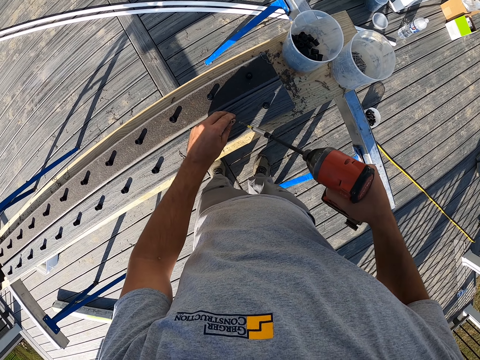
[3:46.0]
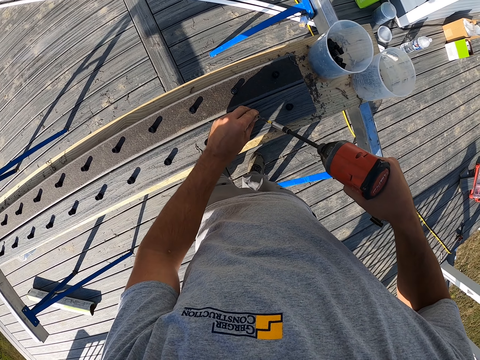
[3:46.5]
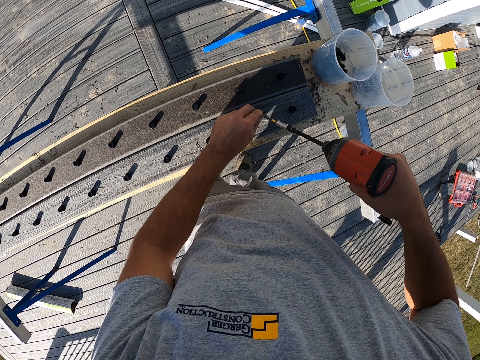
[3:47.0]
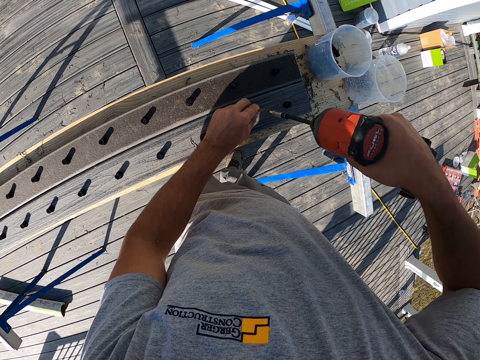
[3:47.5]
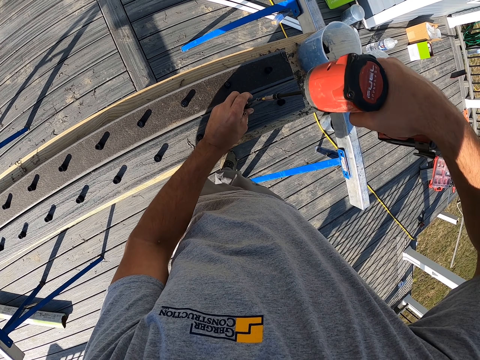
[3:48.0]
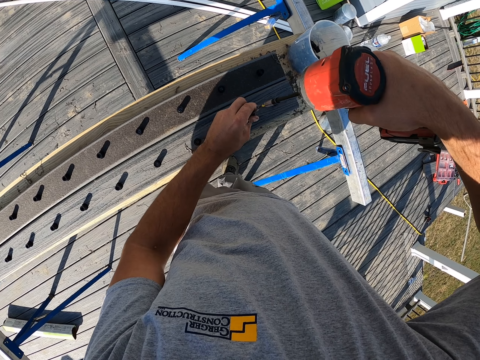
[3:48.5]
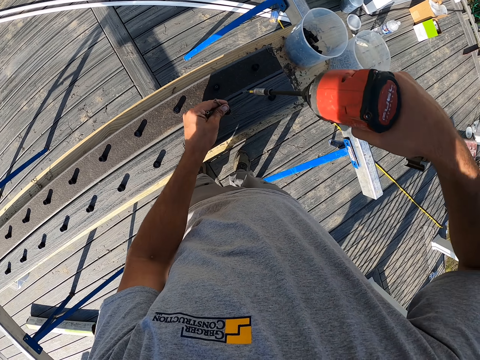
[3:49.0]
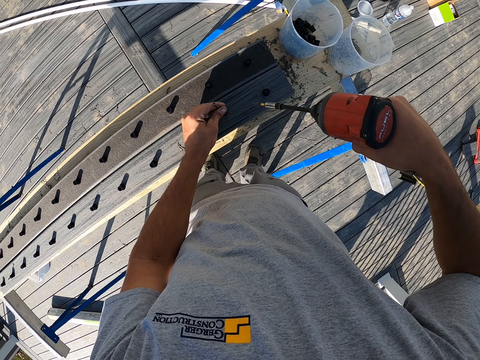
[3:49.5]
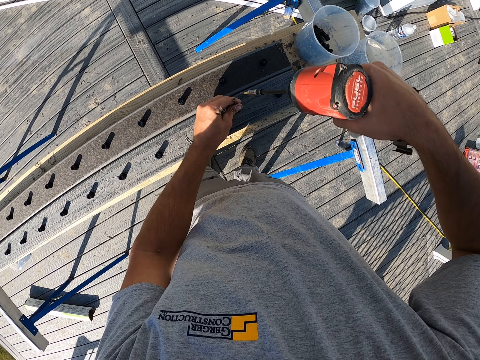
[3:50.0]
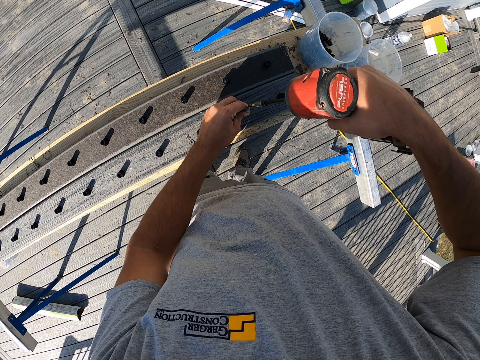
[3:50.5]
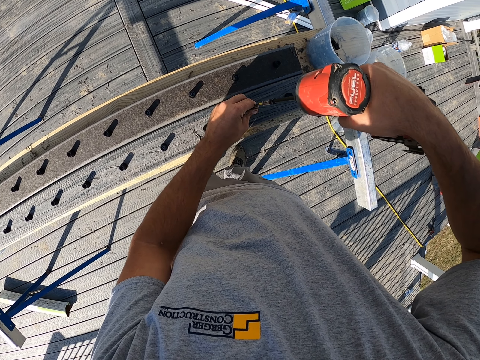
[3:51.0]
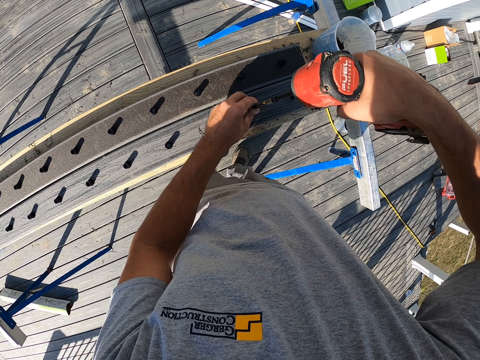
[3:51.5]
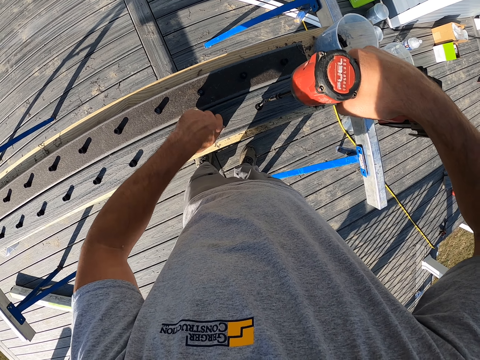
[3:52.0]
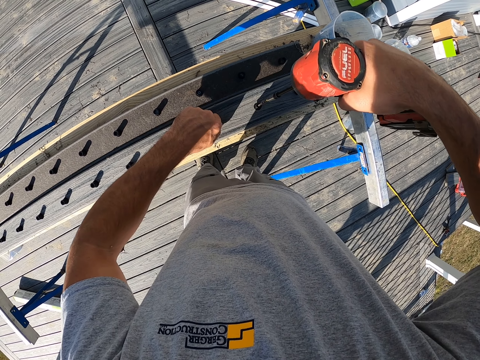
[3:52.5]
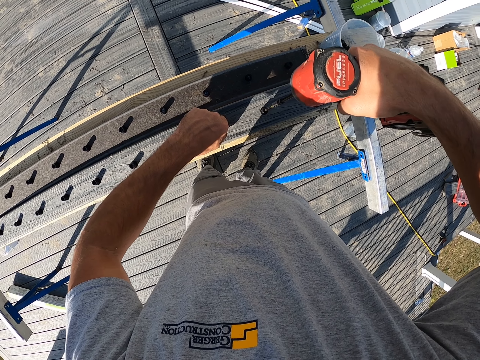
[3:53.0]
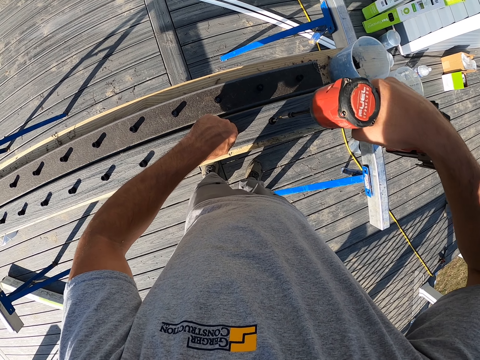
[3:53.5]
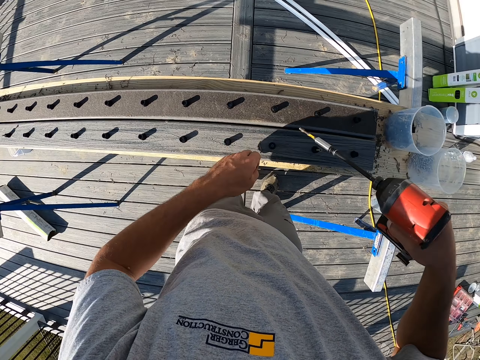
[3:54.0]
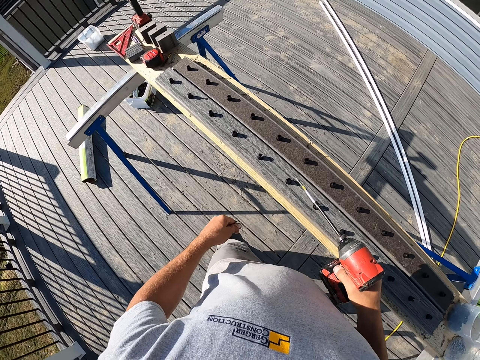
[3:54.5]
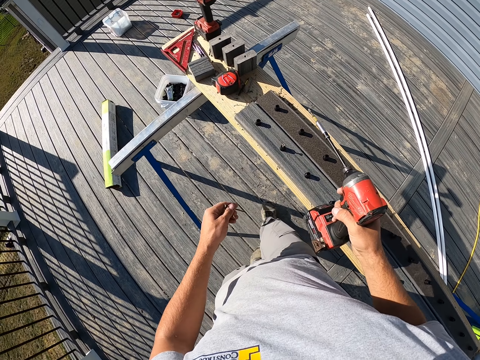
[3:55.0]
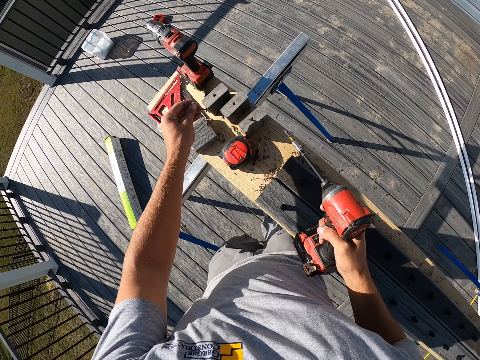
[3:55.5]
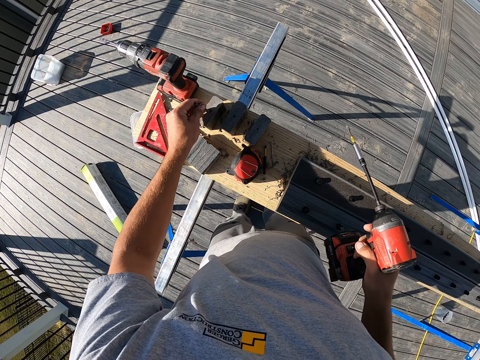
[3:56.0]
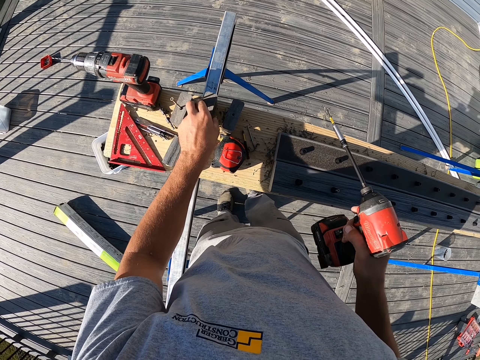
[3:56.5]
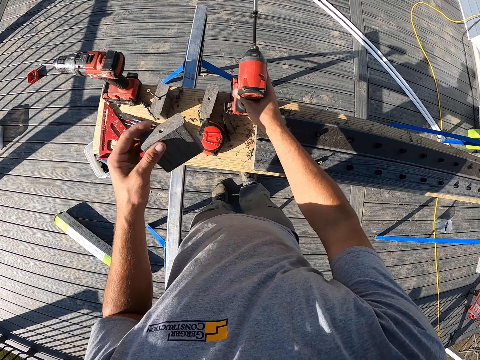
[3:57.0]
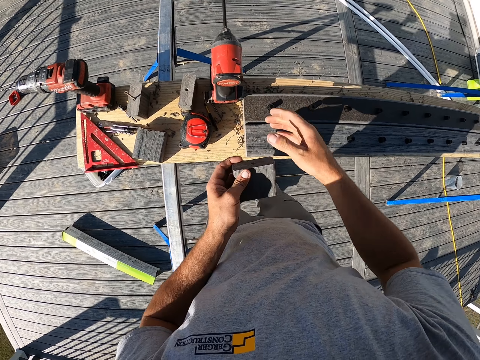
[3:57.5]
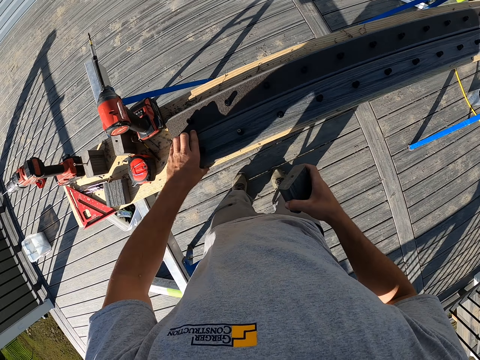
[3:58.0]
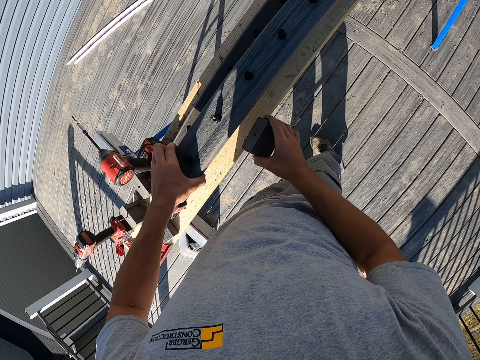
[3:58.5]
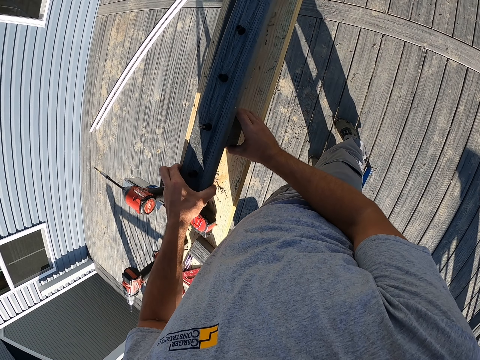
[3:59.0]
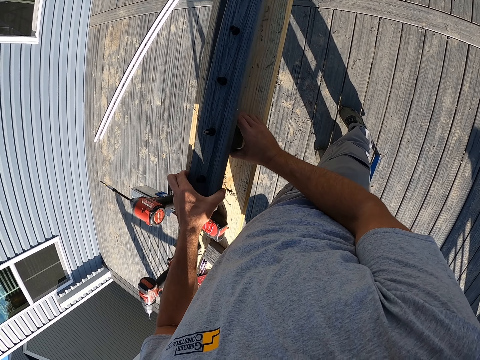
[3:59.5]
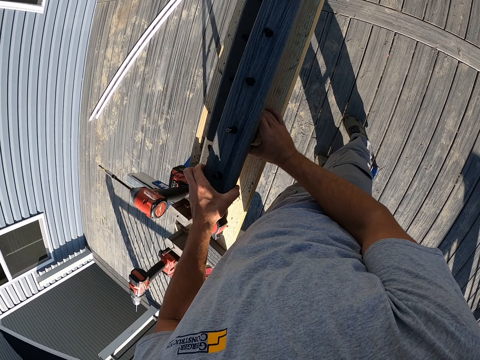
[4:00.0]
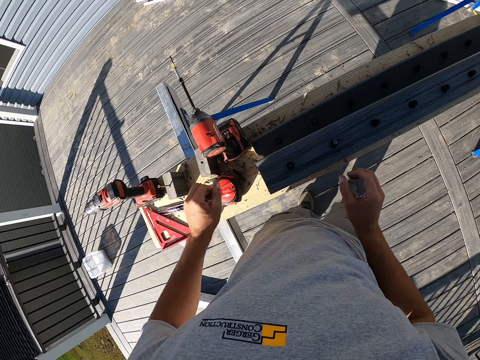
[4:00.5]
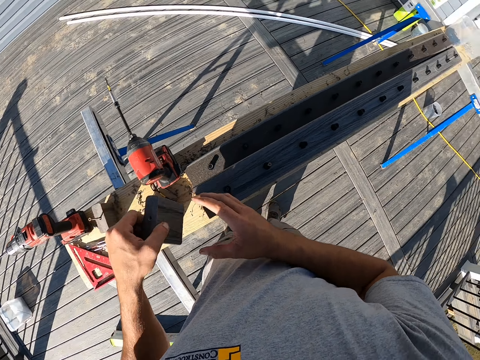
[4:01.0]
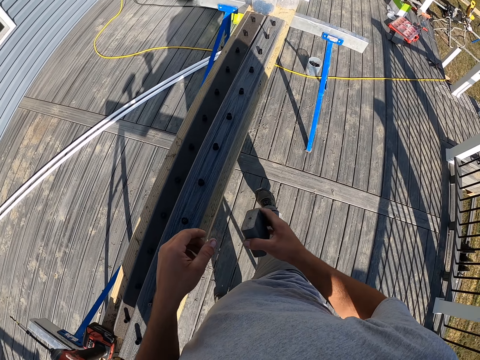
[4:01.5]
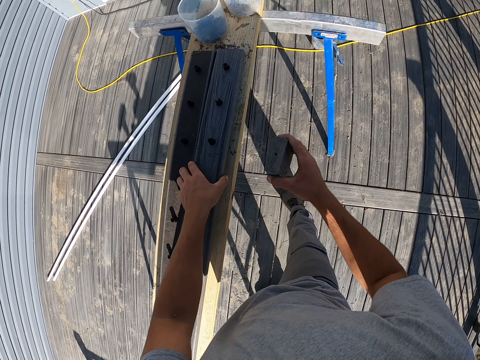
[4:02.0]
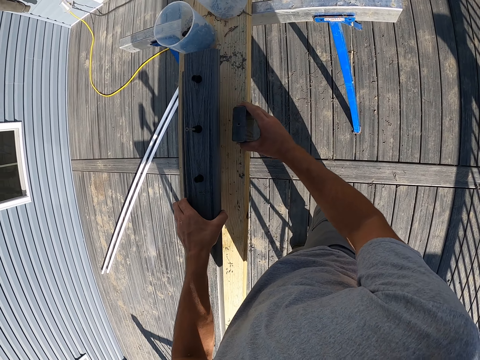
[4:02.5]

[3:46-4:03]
The camera wearer drills a nail into the wood. They pick the wood and put the wood down. They put a nail in the small wood. They pick a piece of small wood. They put the drill on the wood. They place the small wood and the big wood. They pick a piece of small wood.

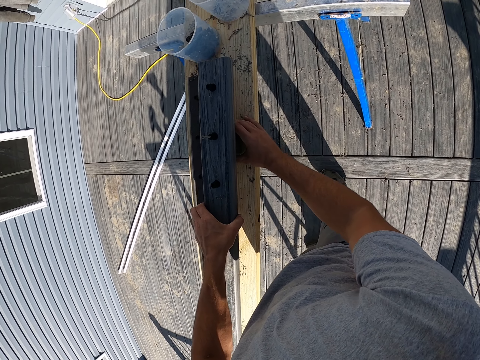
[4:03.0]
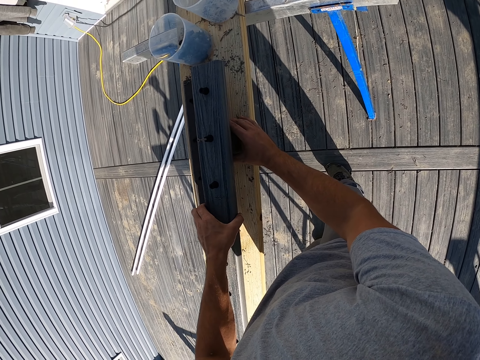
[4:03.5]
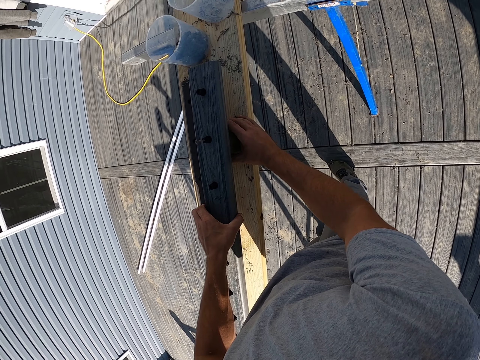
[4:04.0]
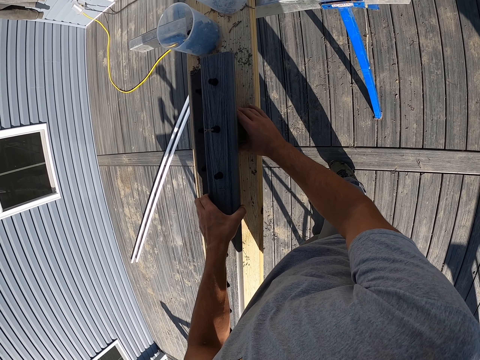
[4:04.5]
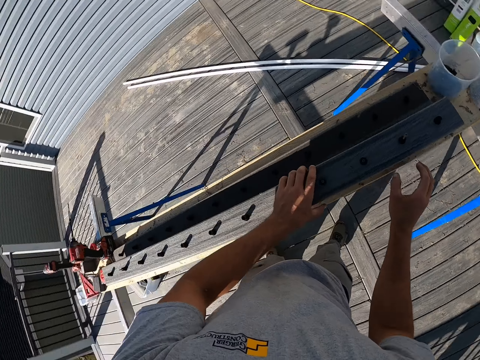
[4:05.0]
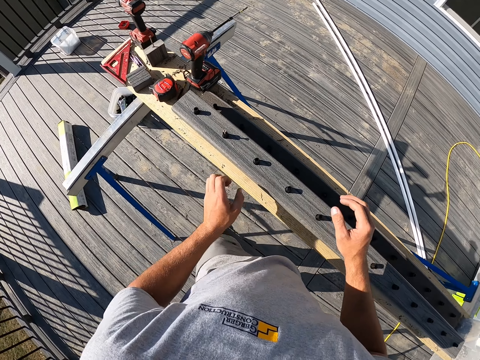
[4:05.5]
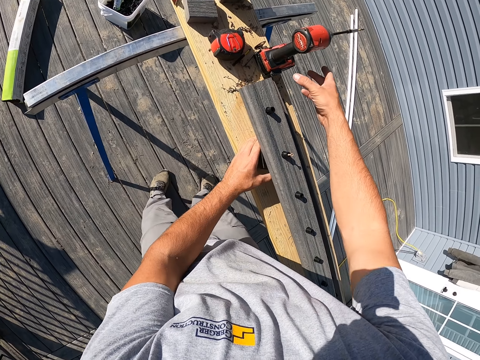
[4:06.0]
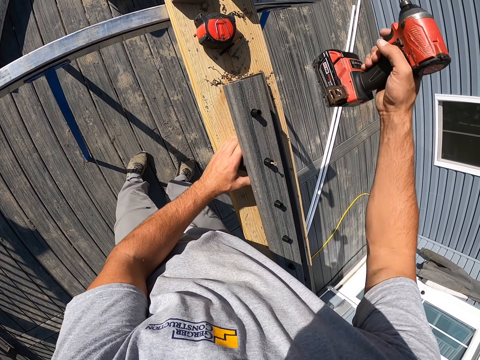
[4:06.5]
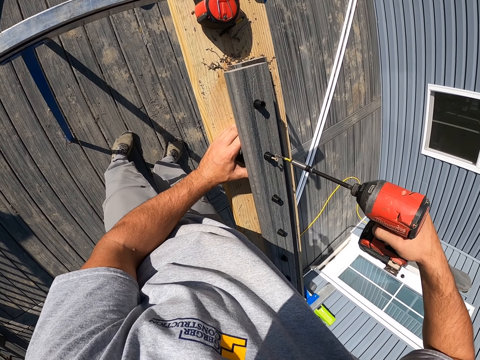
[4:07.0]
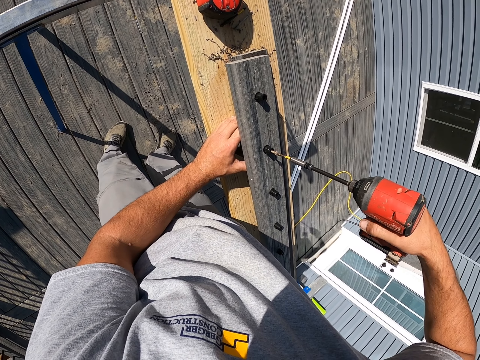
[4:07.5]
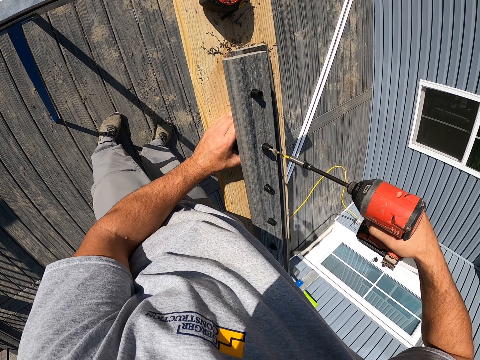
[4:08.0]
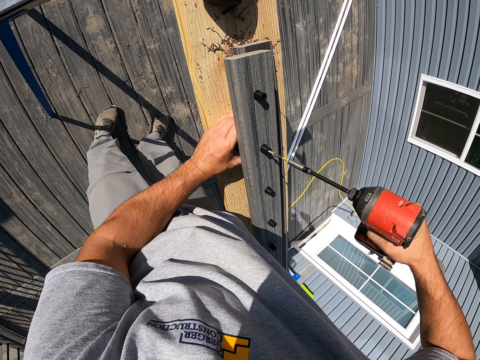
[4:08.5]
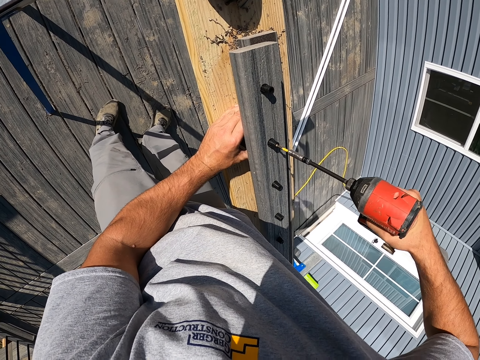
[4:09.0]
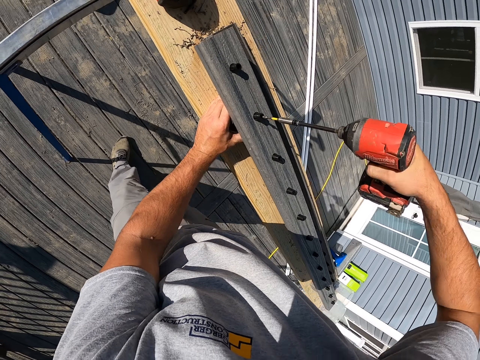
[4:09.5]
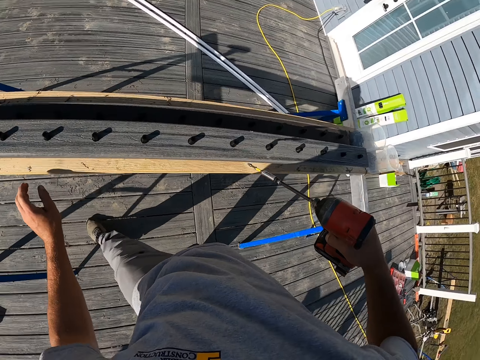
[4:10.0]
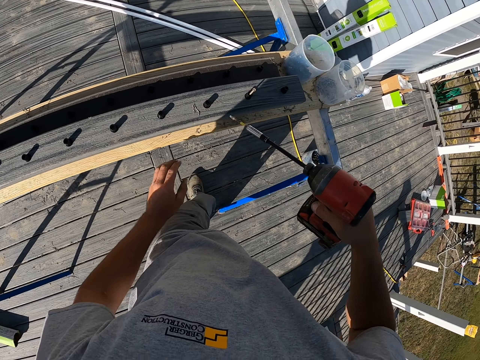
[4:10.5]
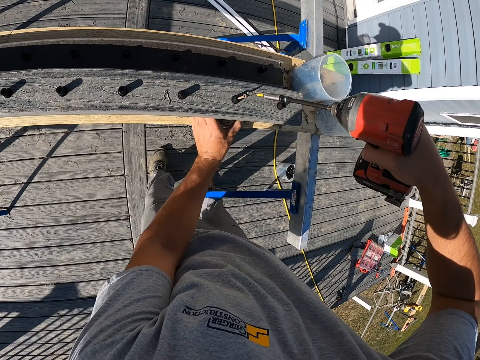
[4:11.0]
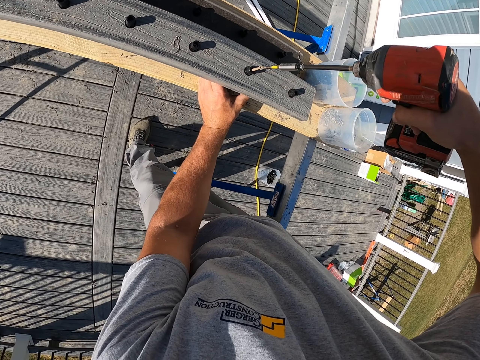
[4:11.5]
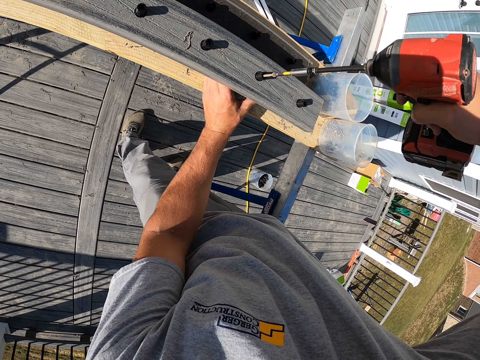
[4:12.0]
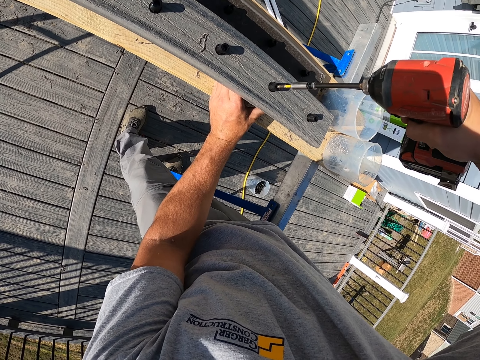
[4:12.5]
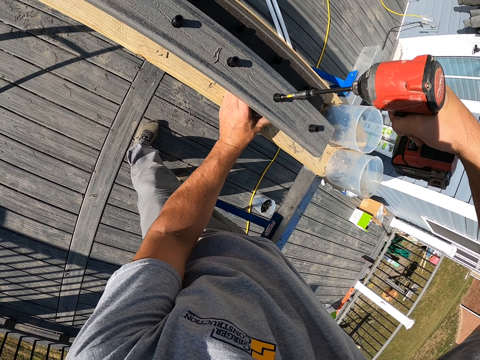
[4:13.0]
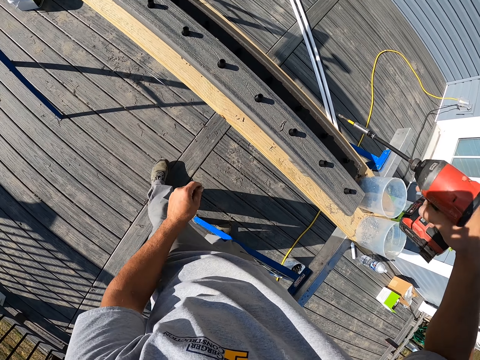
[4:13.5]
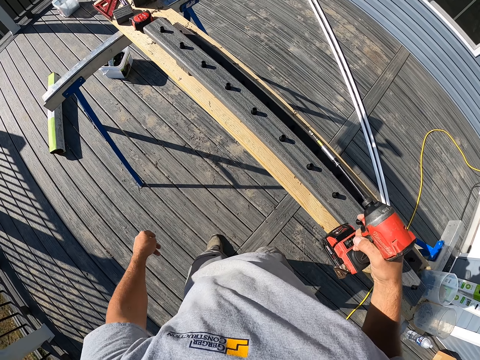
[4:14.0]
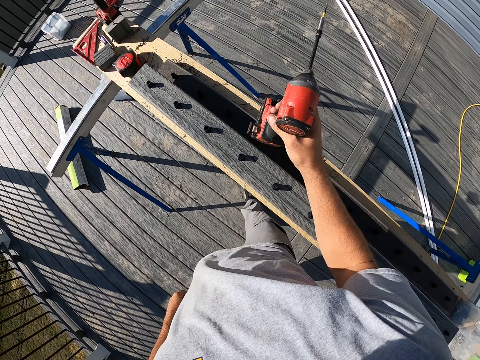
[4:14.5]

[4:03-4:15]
The camera wearer places the small wood and the big wood. They pick the drill from the wooden top. They drill the nails inside the small wood.
